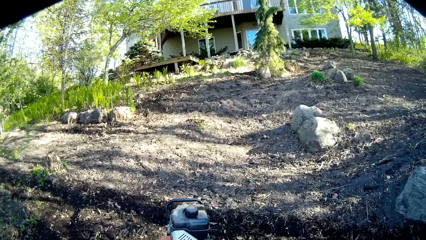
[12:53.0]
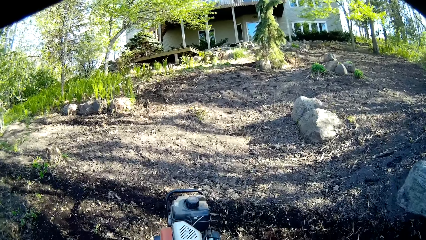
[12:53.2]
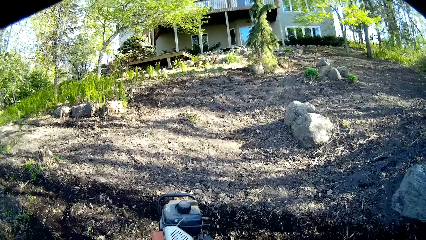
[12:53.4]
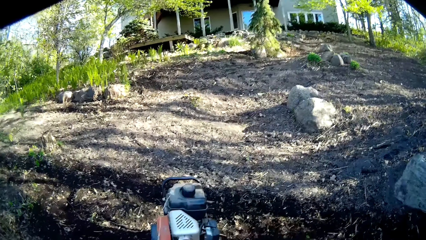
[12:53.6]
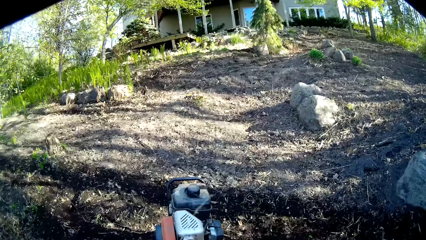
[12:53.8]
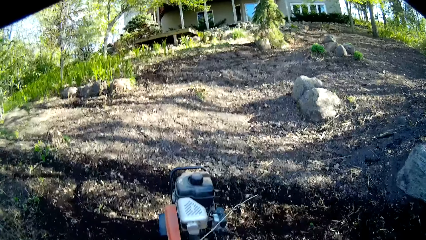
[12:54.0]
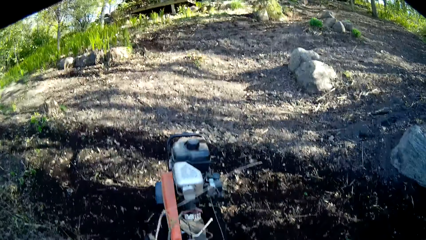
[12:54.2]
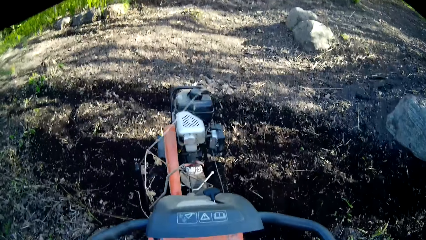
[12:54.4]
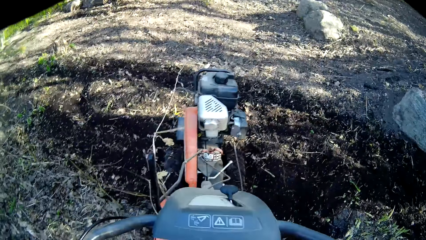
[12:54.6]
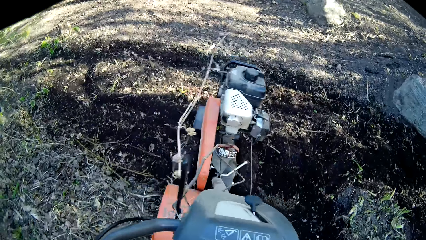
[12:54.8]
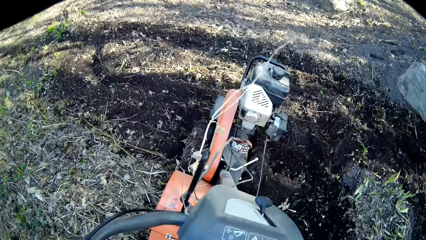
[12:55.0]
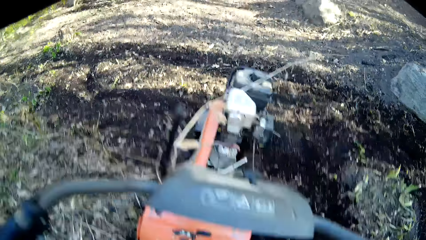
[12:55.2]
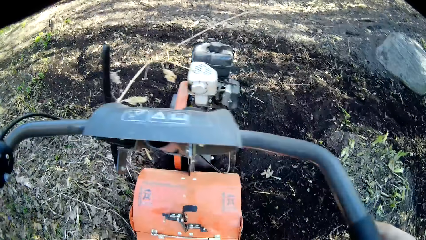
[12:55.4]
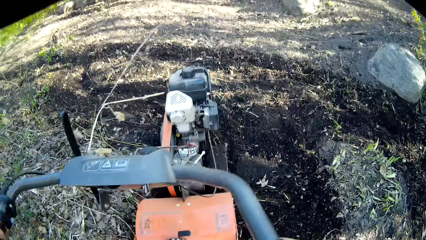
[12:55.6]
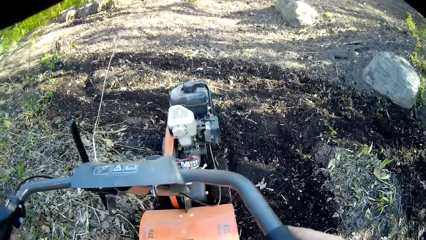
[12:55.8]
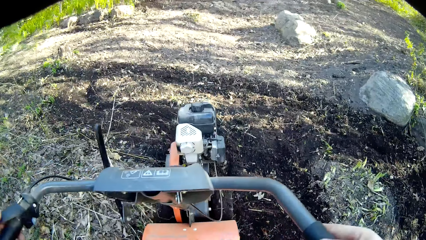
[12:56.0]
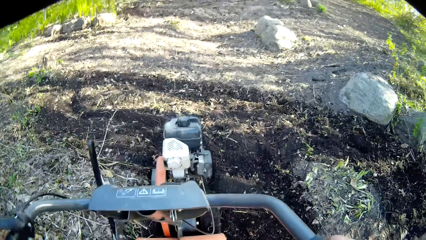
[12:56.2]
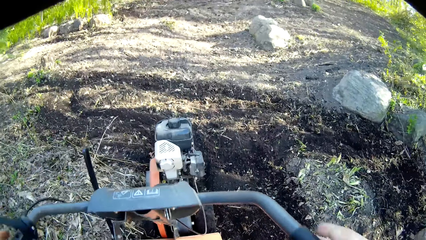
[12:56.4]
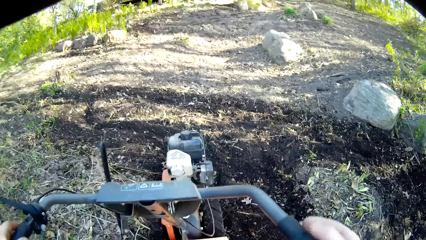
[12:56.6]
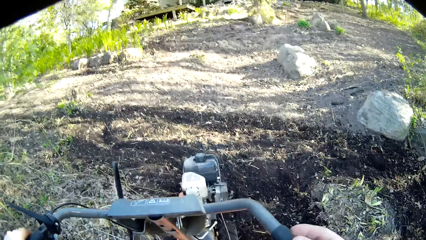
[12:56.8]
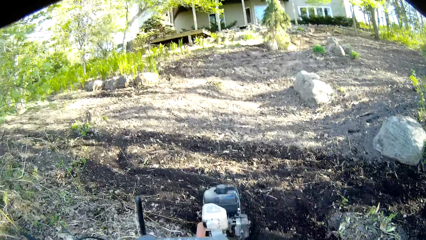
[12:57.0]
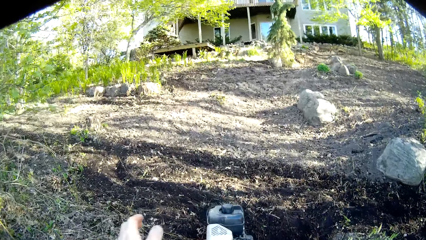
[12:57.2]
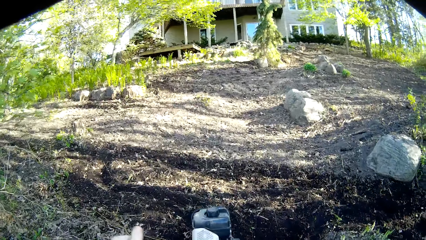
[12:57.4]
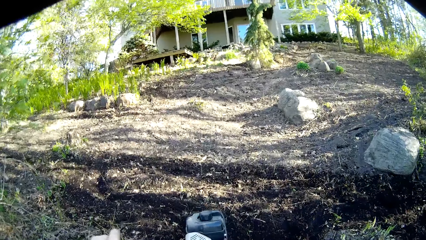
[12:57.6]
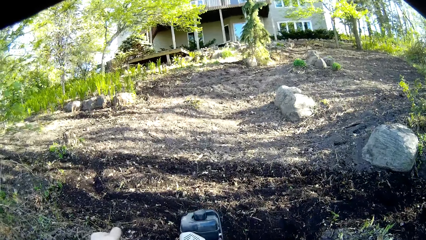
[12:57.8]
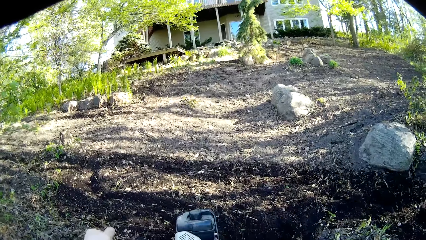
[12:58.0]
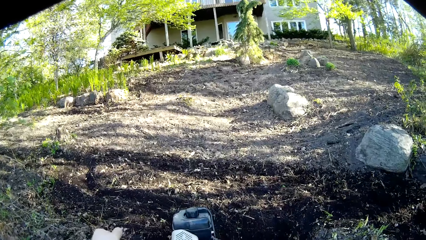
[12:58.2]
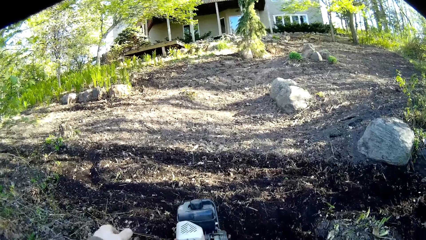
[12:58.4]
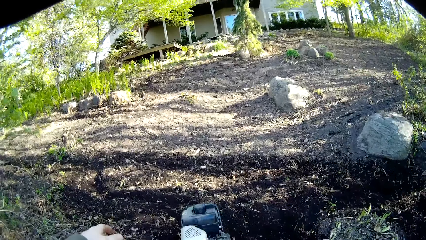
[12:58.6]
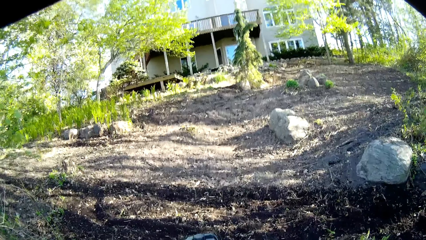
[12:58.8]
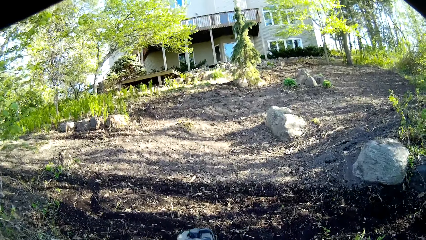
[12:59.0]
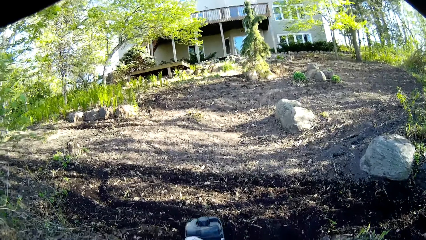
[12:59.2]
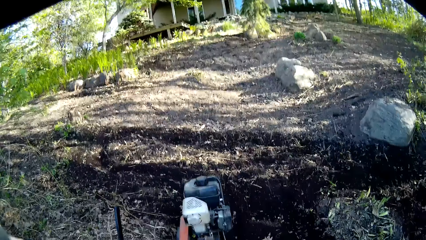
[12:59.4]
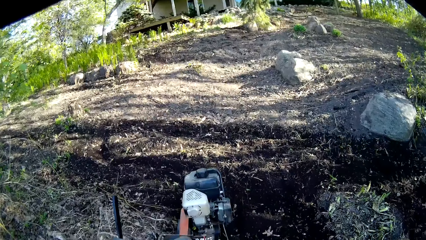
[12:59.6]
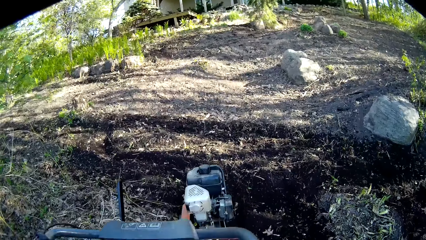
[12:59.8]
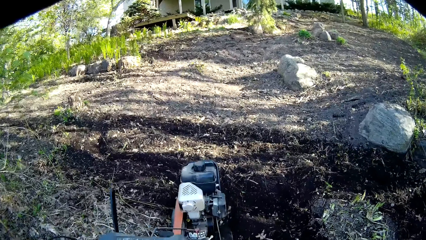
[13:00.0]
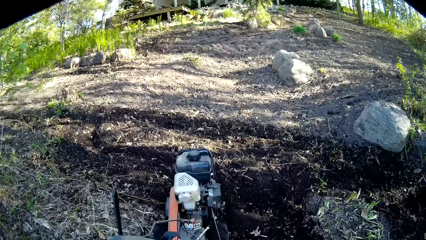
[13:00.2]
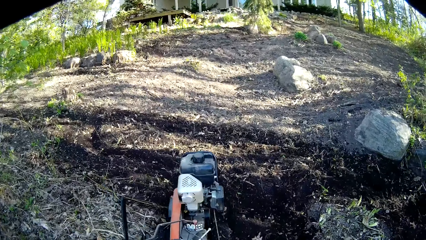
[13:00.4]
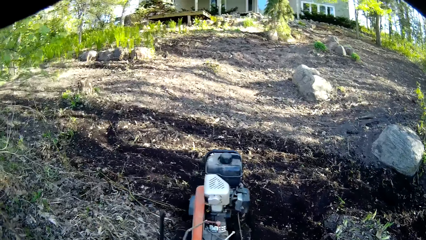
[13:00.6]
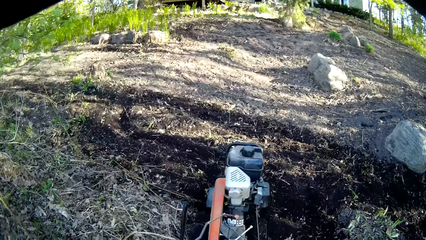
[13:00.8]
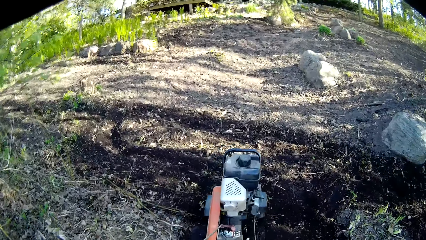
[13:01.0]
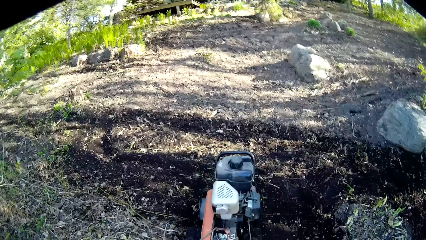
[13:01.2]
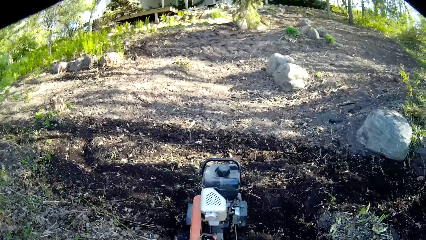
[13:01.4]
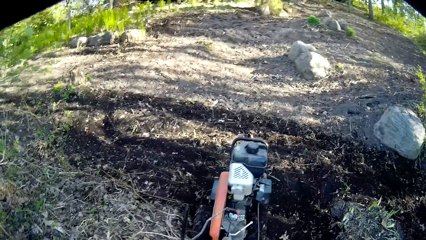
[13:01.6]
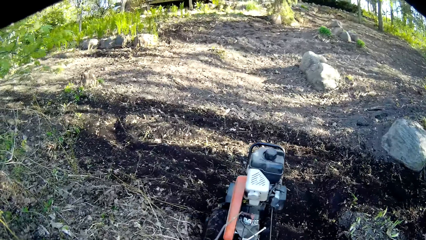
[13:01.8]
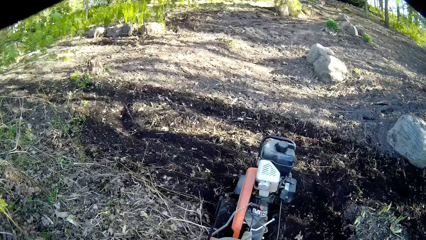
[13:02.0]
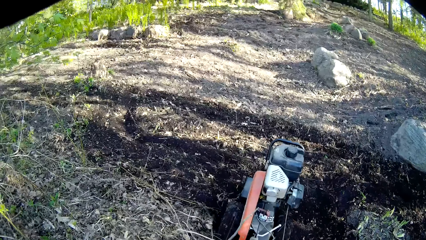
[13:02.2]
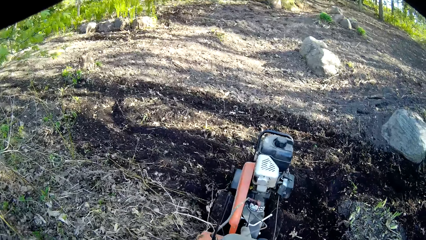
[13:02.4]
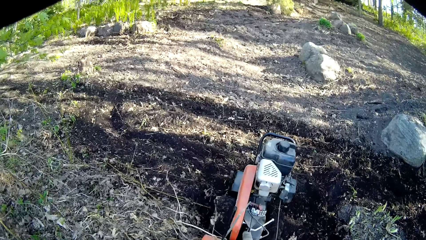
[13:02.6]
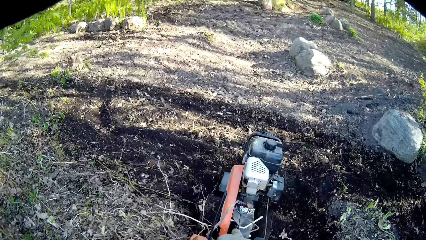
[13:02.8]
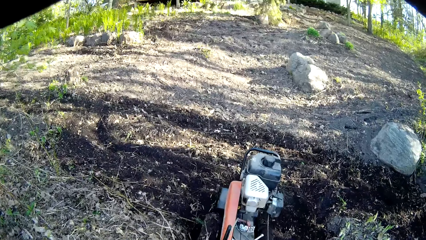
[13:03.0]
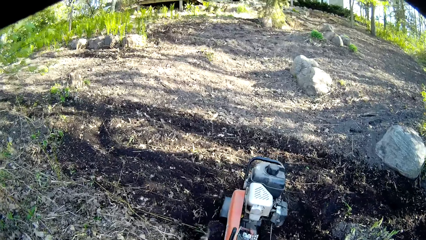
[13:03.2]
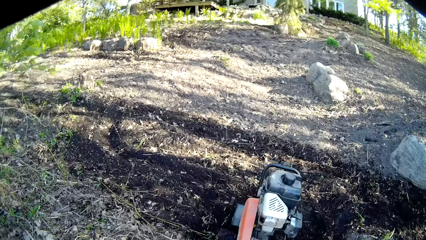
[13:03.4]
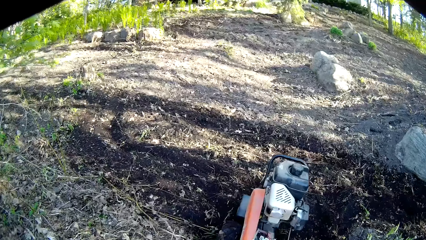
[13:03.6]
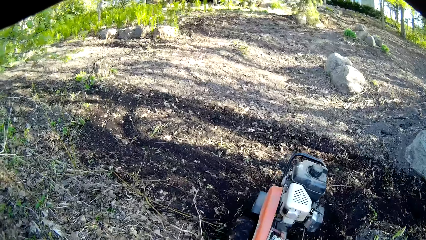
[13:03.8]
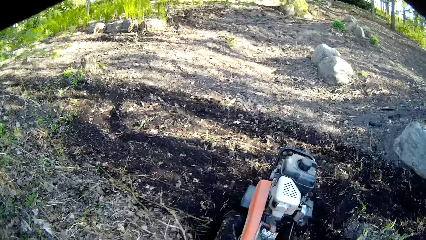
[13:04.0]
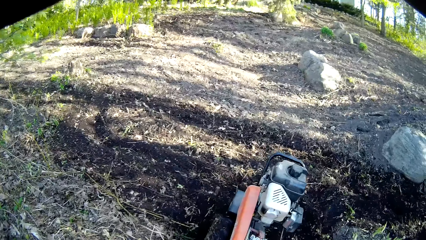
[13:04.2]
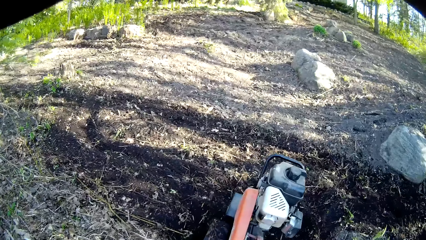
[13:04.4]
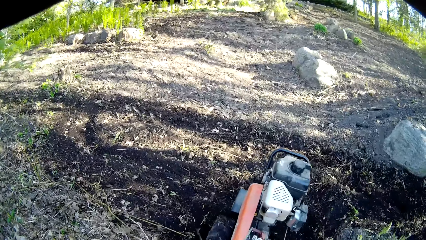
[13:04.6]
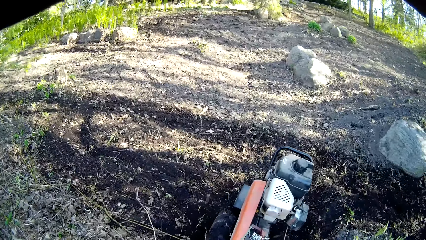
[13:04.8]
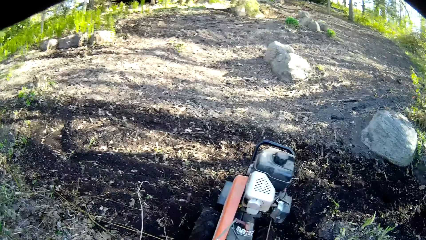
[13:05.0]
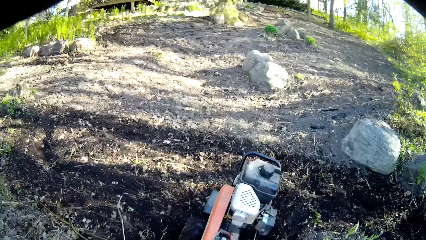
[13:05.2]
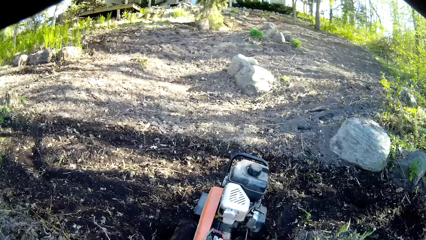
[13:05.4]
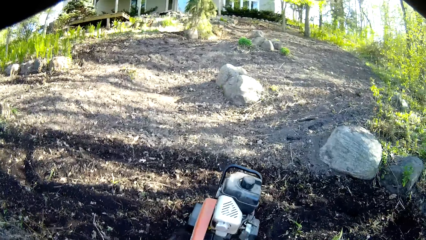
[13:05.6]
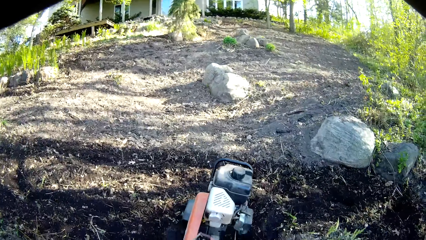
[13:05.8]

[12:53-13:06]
The camera wearer tills the soil in the garden with the tiller in his hands. He pulls the lever of the tiller with his left hand. He adjusts the lawn mower with his hand. He tills the soil in the garden with the tiller in his hands. He weeds using the lawn mower.

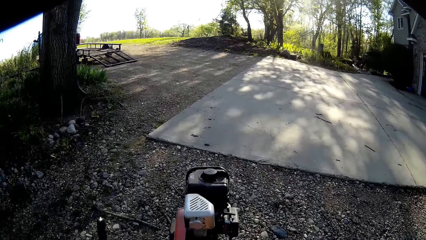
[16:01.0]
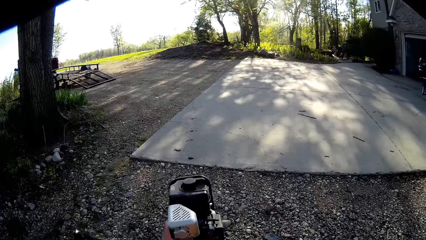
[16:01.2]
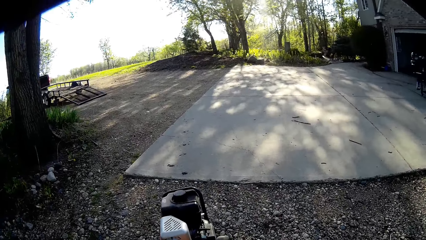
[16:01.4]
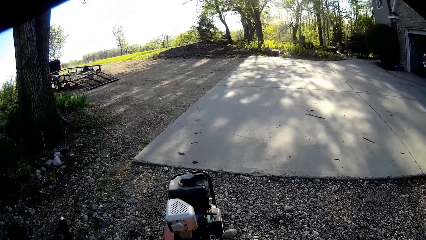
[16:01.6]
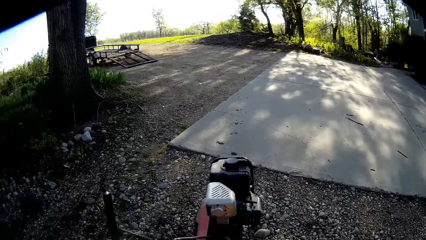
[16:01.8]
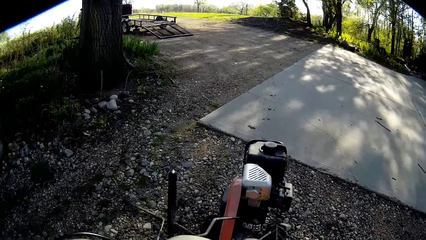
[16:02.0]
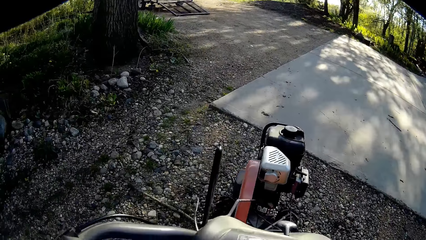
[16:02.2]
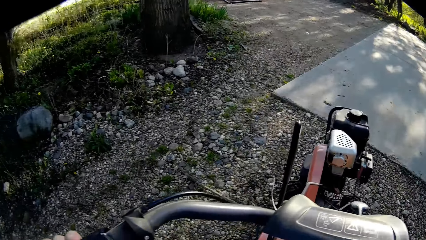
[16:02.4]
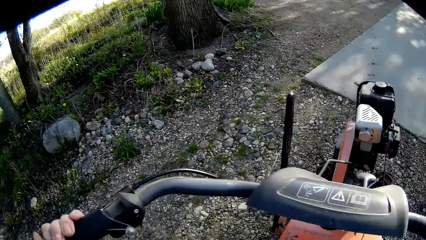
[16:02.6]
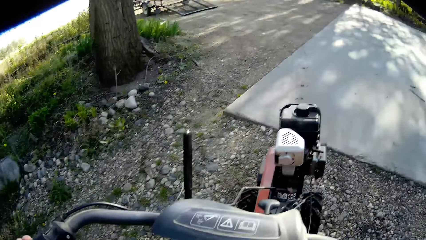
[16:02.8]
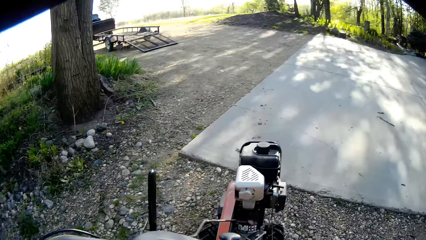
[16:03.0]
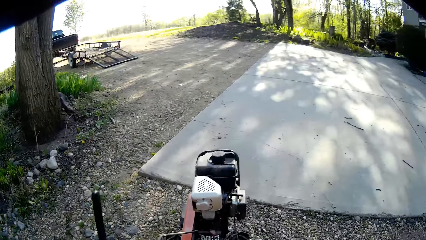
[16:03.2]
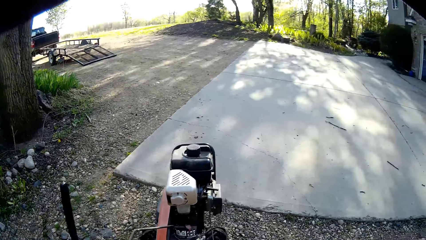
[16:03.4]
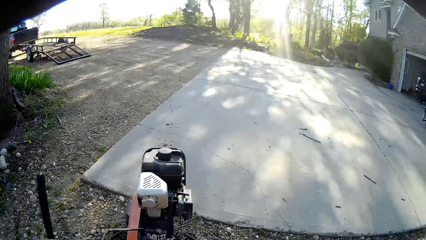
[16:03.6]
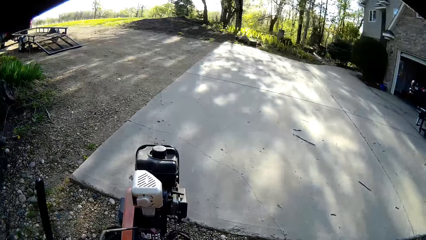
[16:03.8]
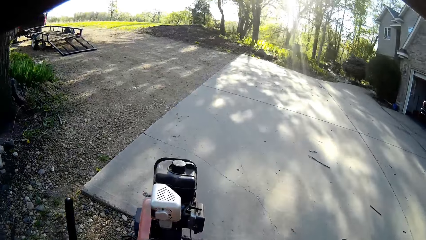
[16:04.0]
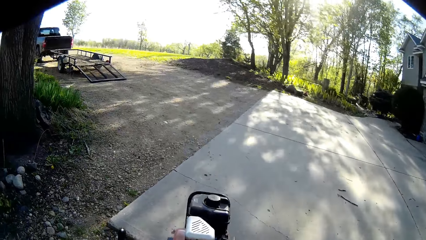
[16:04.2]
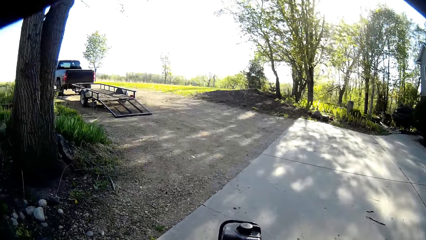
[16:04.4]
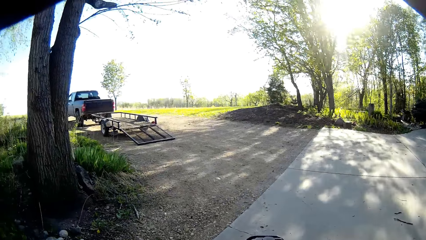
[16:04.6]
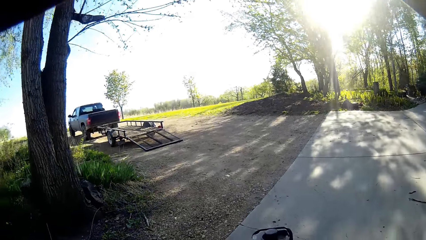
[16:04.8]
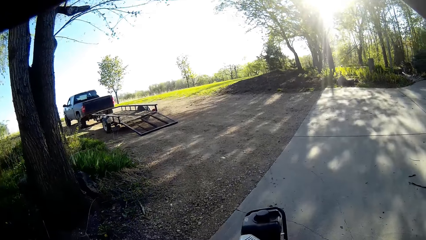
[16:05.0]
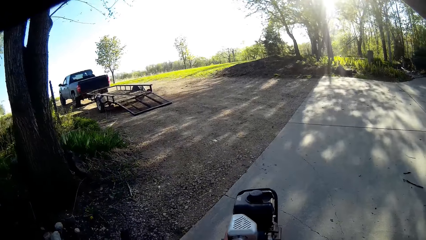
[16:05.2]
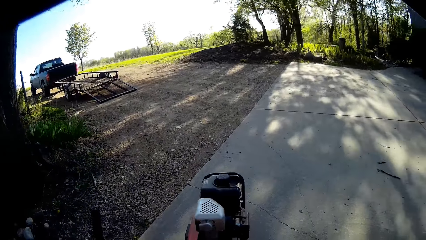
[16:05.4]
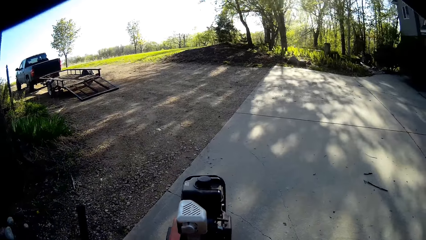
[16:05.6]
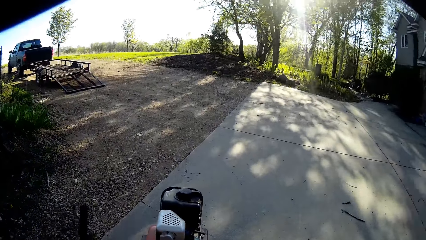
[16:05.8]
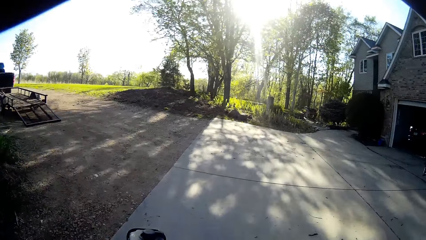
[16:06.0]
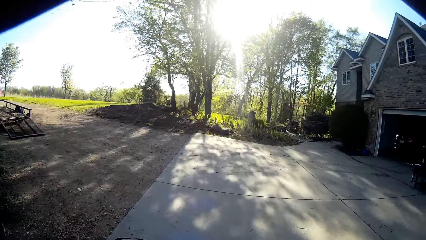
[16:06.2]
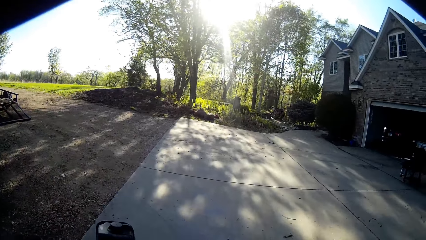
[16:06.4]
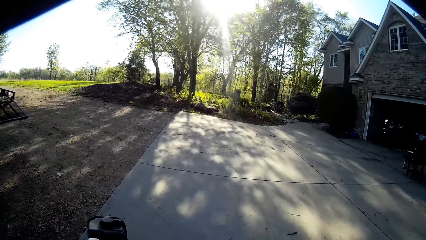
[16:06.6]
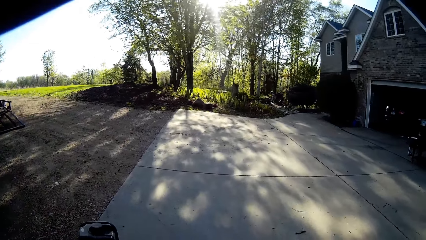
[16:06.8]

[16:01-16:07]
The camera wearer drives the tractor.
